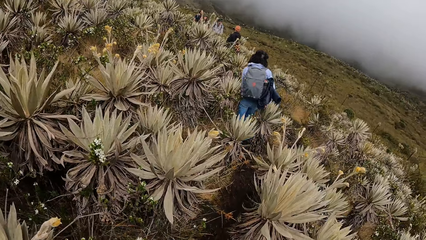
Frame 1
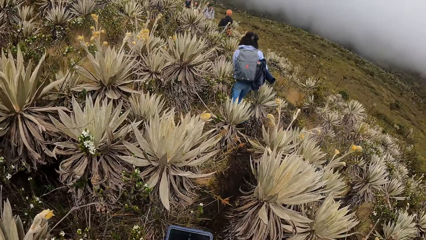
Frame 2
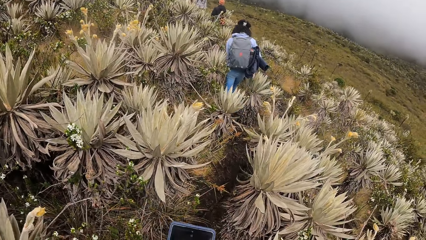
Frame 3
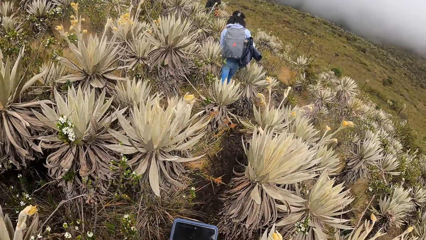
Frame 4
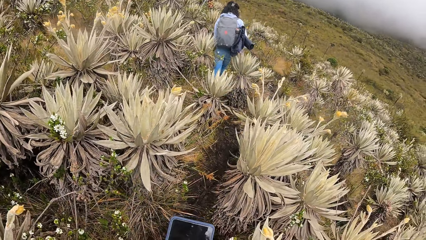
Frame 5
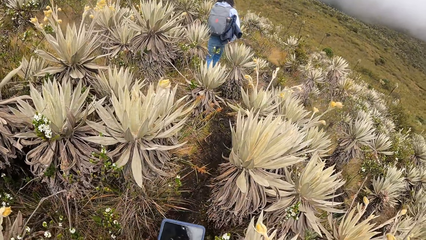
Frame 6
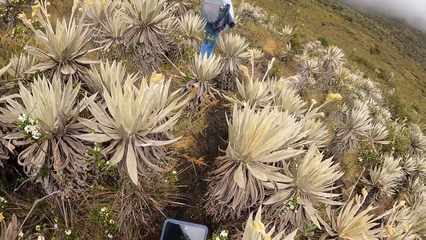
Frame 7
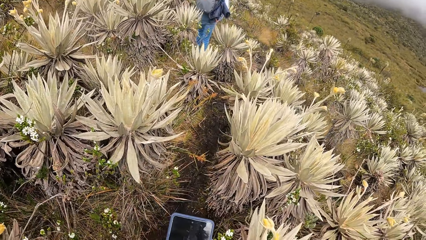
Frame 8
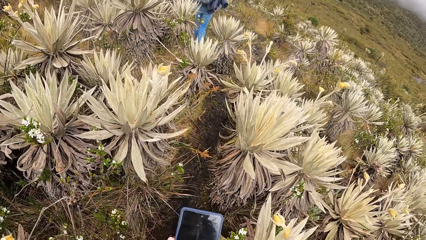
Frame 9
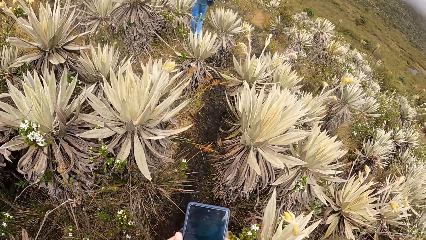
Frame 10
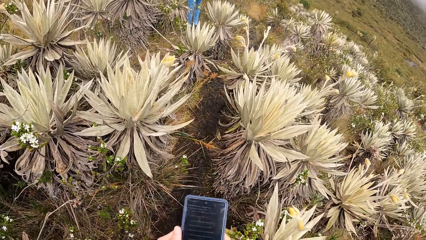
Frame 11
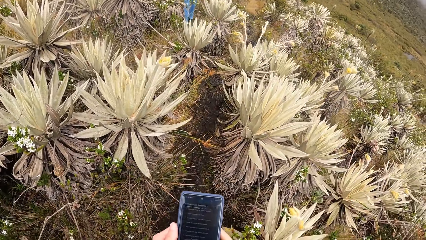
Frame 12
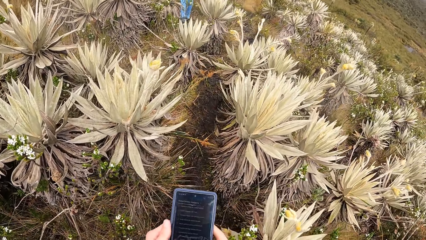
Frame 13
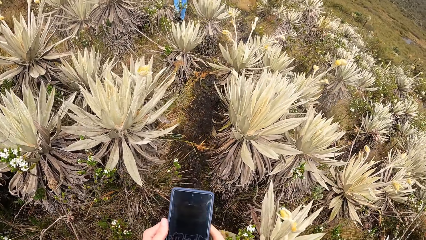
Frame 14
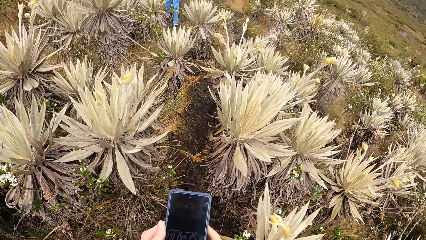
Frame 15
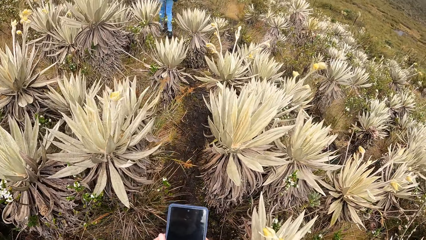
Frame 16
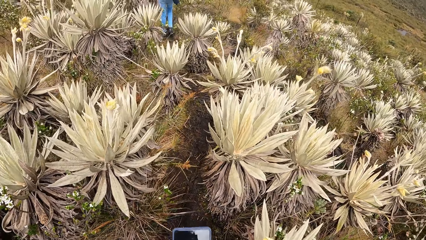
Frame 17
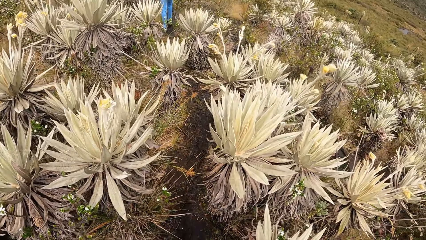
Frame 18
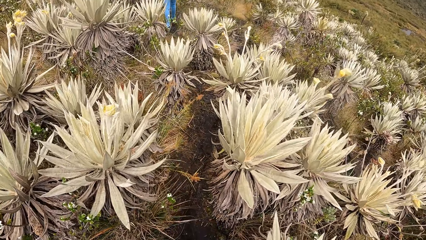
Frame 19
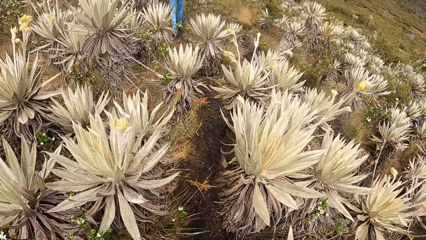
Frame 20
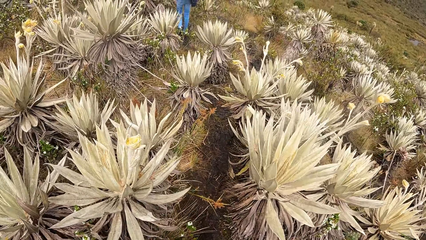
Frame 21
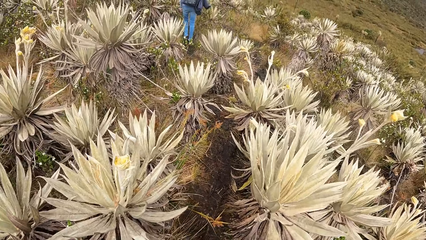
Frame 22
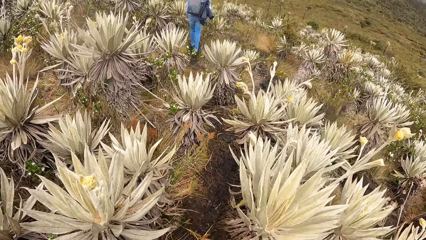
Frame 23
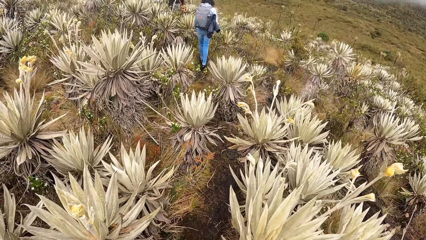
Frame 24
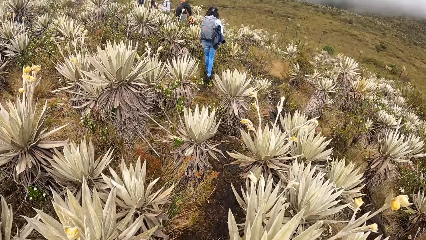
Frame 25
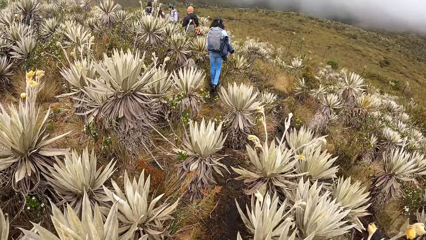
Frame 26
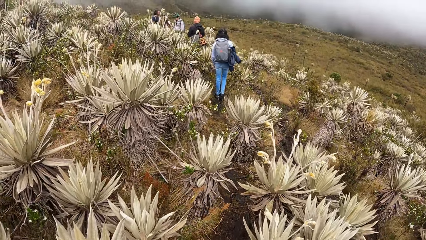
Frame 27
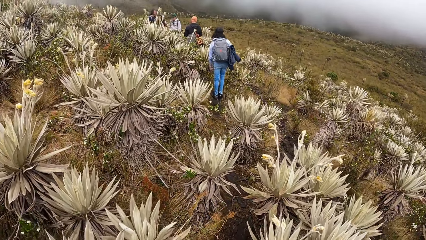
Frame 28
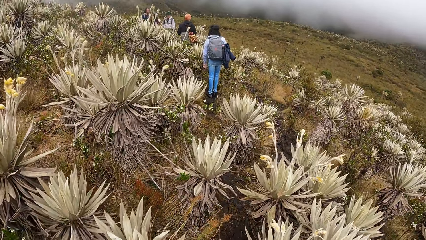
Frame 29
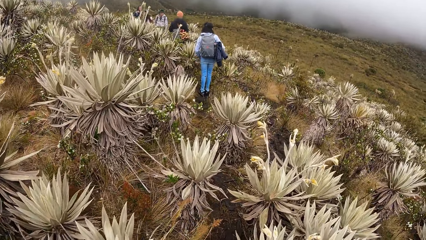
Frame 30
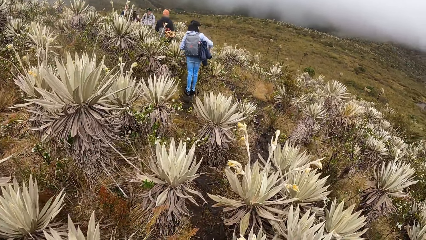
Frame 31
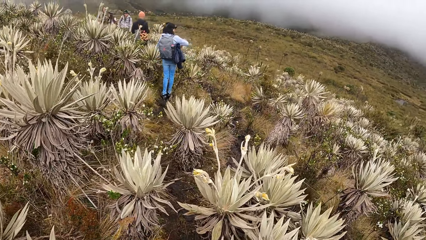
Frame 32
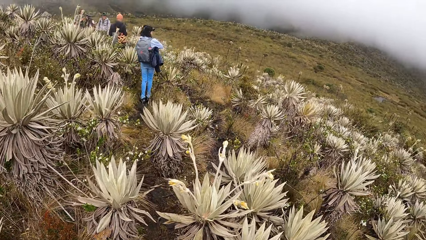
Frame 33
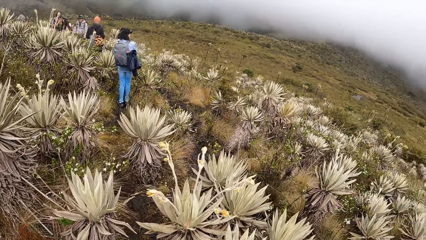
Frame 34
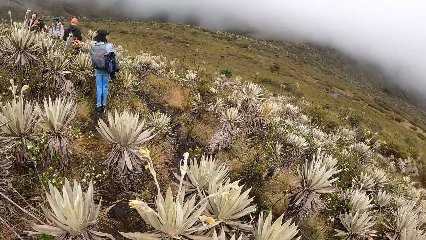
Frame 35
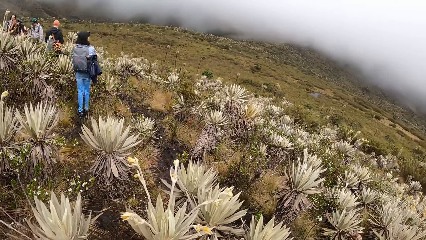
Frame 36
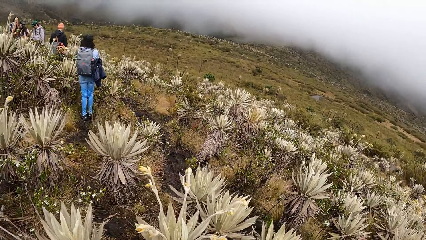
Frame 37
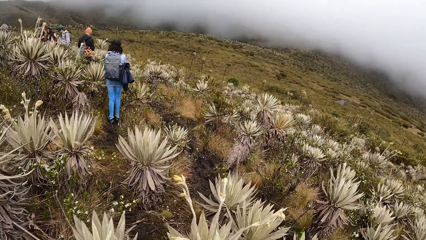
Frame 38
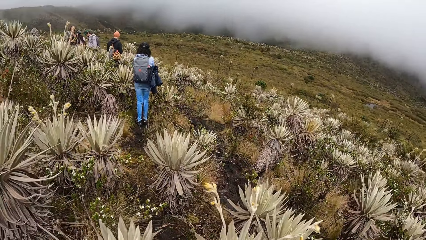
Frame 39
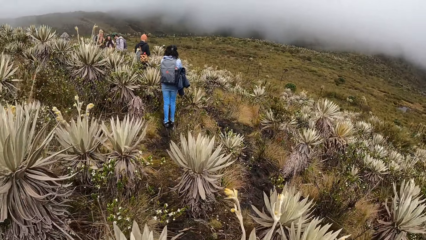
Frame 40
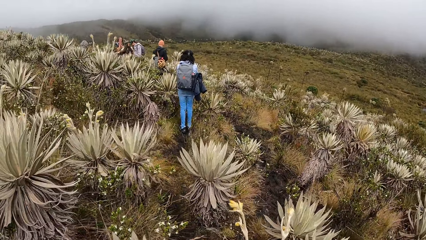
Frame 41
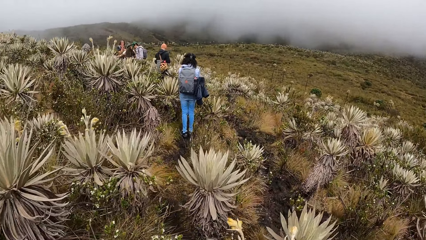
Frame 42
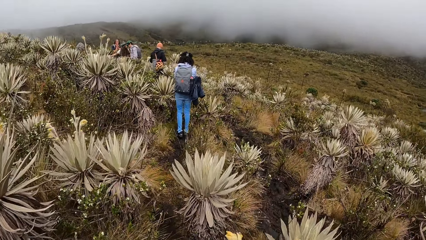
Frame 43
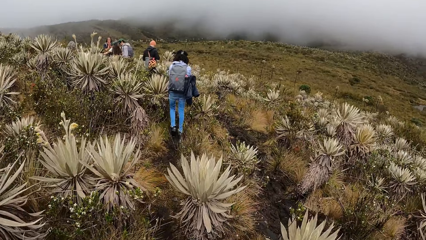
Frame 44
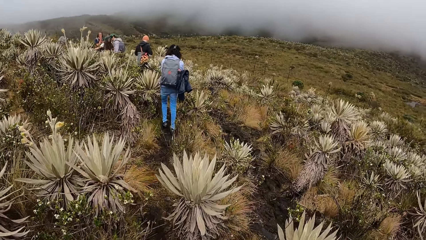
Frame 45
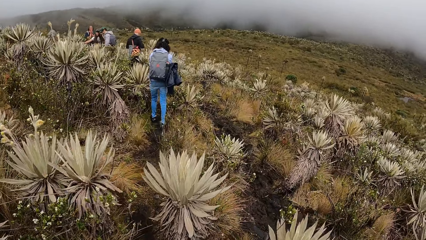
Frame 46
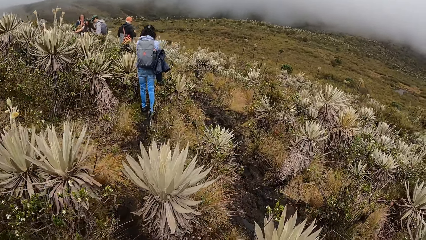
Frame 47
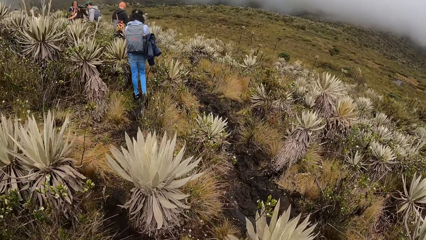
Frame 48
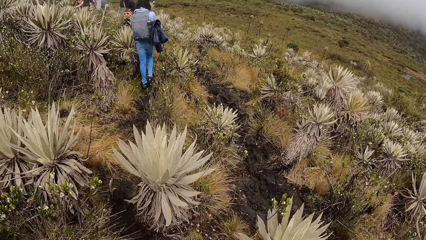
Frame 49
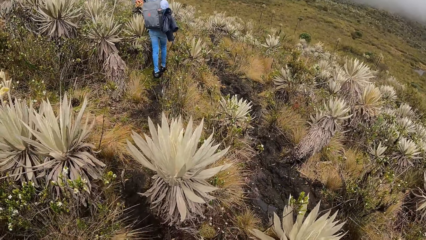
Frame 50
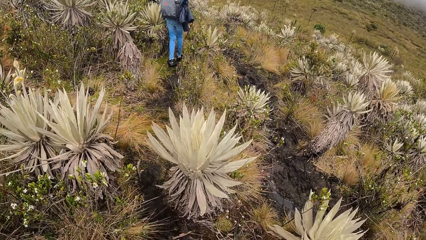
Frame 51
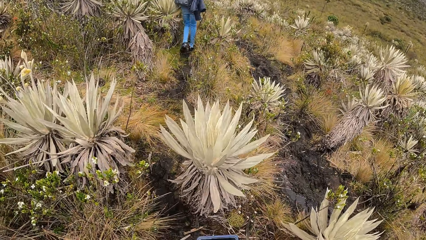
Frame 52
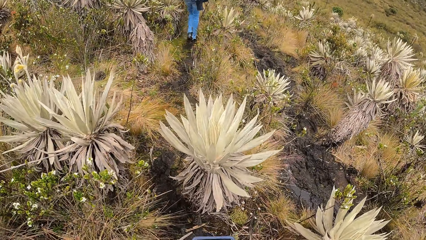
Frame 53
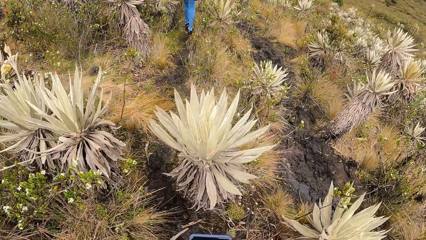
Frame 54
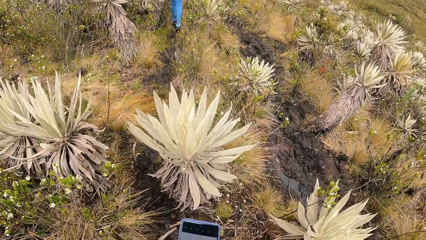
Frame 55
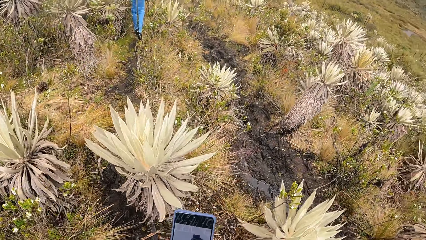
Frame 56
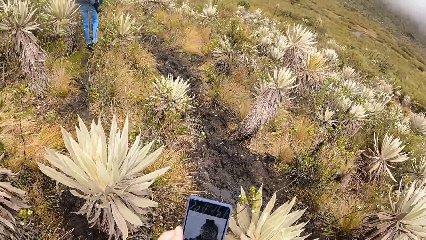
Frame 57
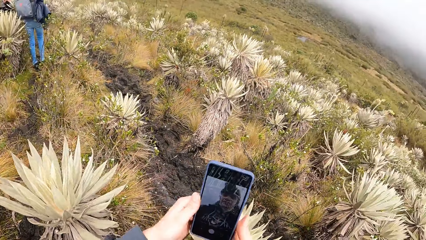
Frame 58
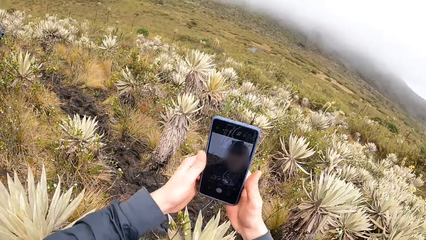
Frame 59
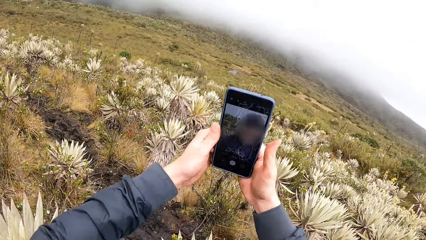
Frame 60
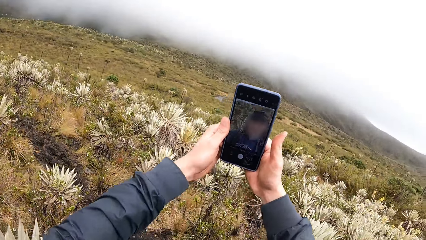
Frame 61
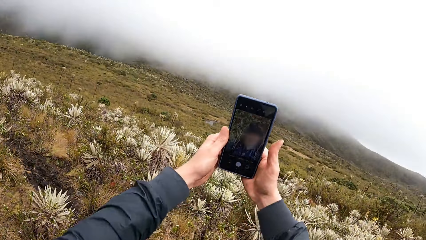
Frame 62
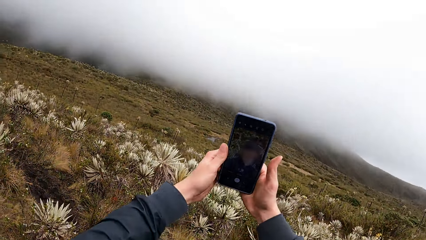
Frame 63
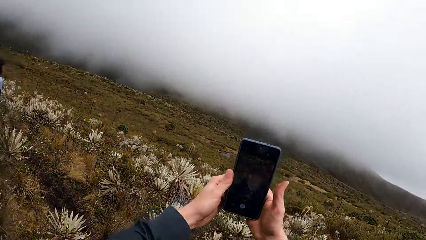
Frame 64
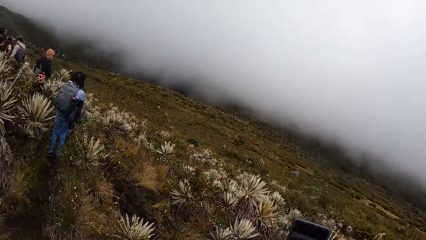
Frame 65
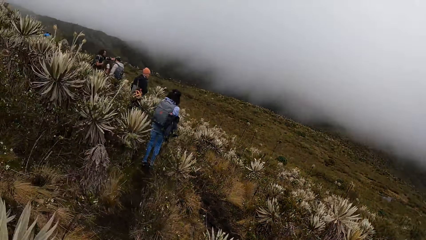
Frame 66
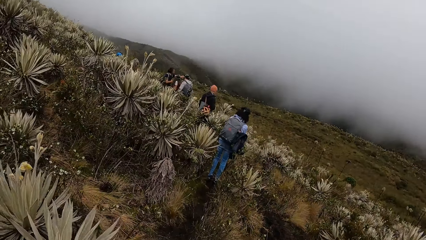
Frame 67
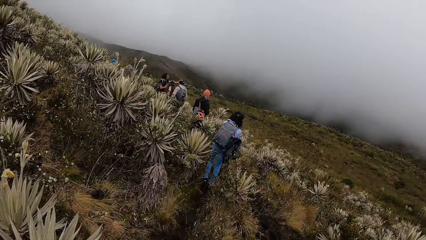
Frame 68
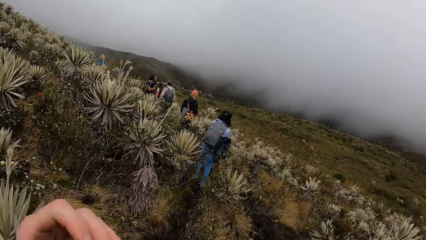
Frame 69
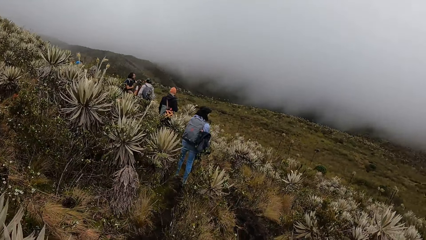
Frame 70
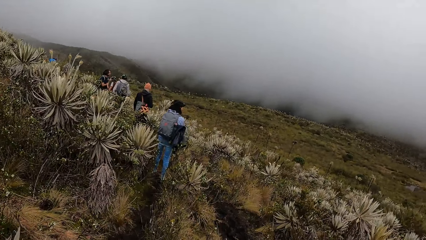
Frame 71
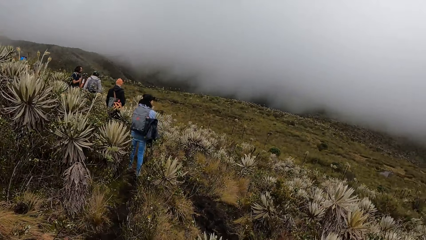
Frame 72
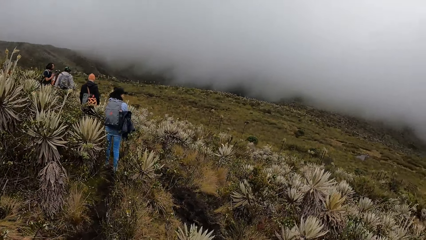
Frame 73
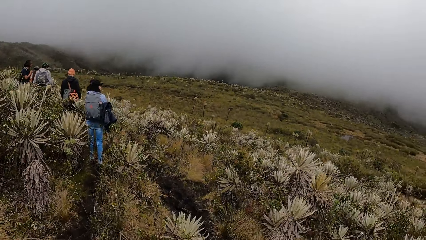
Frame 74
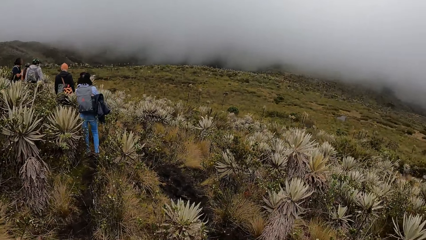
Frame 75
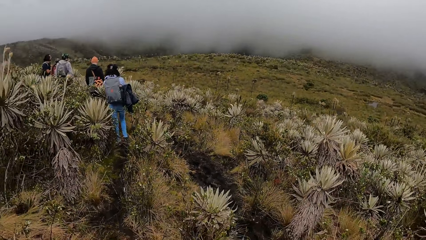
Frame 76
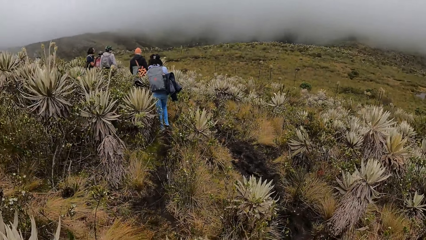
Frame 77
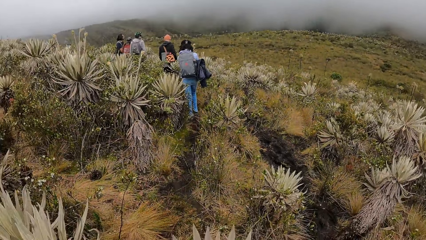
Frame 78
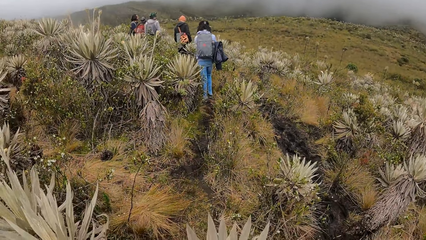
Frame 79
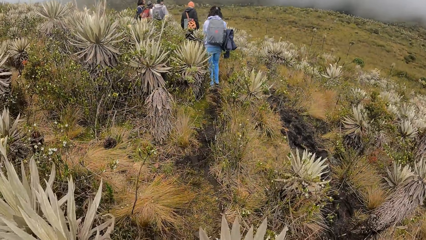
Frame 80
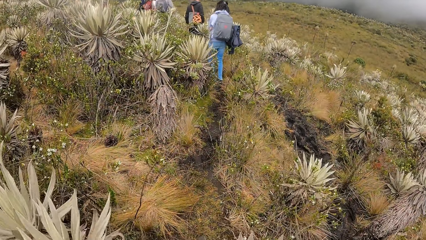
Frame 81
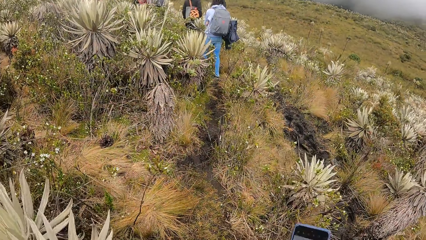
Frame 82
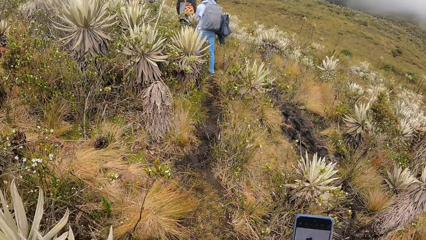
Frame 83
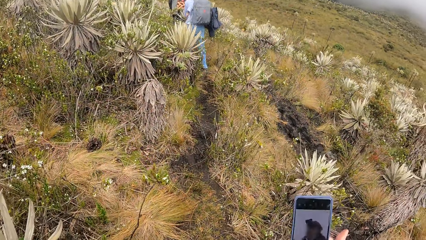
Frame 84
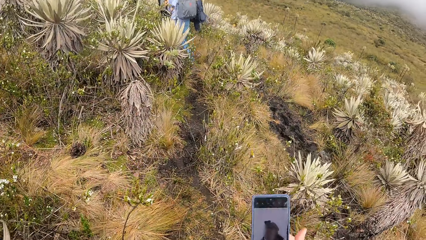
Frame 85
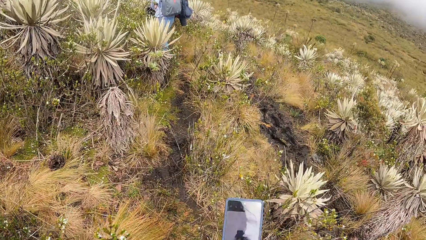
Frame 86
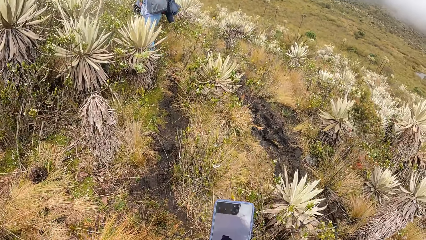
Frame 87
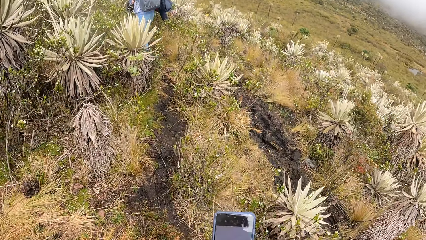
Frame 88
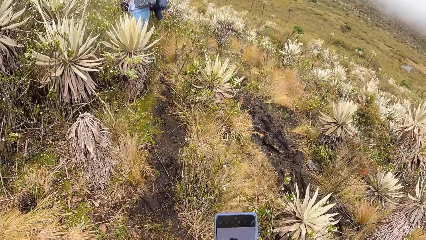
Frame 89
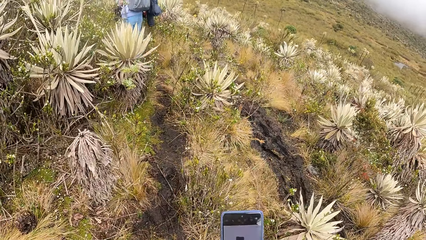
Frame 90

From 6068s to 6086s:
The camera wearer operates his phone with both hands. He walks on the road. The woman folds her hands. The camera wearer takes a selfie of himself with the phone in his hands. He operates the phone with both hands.
